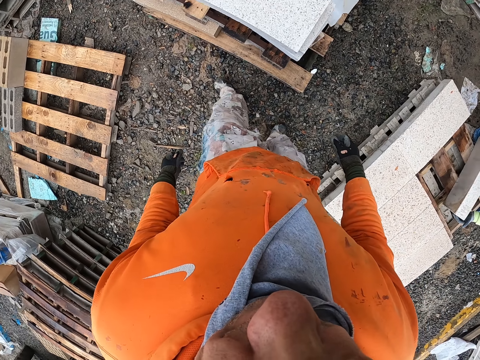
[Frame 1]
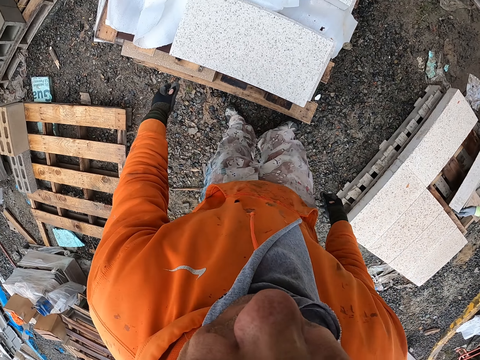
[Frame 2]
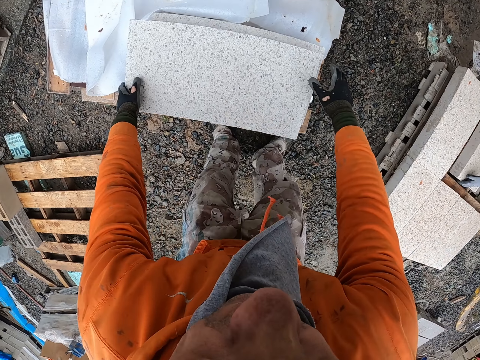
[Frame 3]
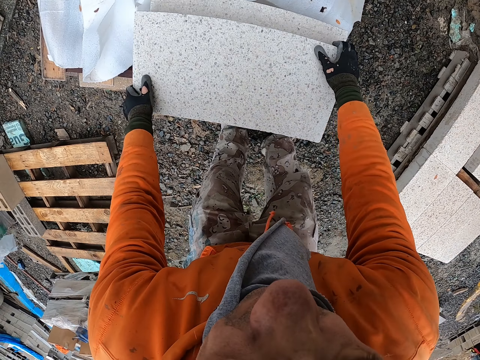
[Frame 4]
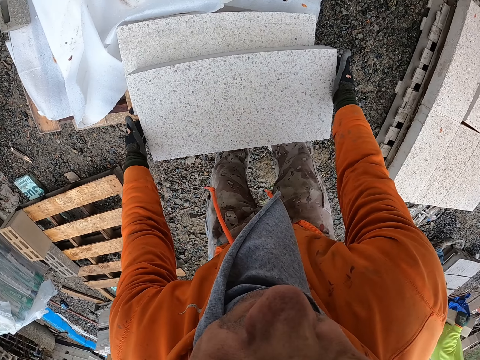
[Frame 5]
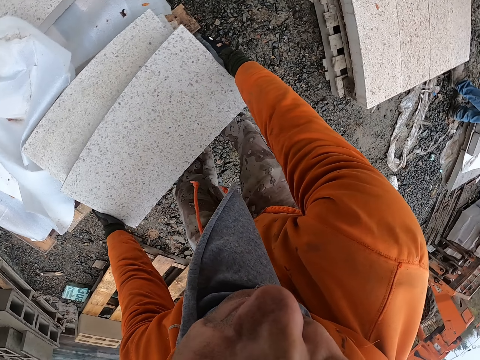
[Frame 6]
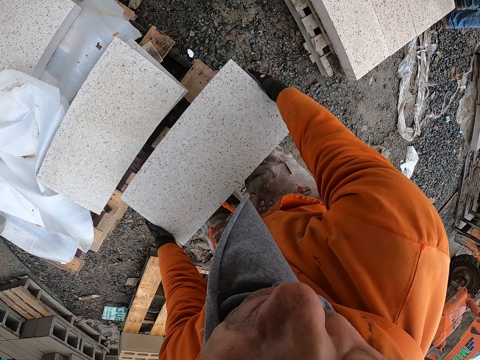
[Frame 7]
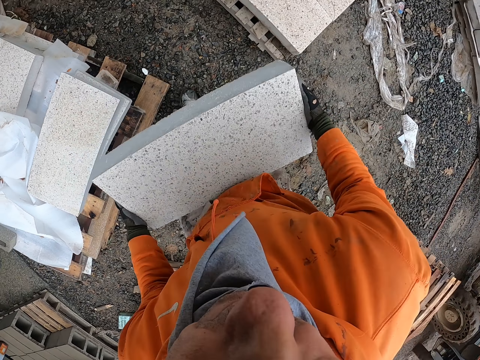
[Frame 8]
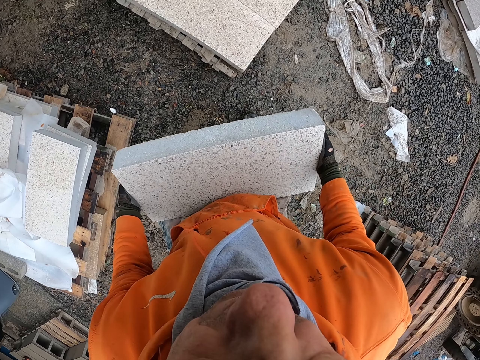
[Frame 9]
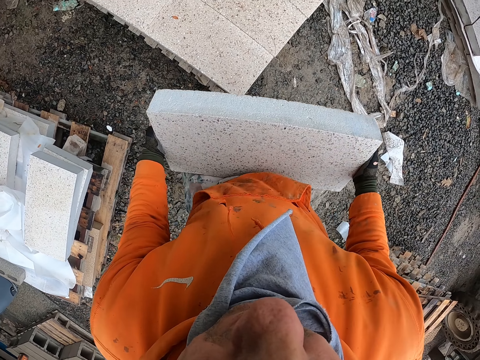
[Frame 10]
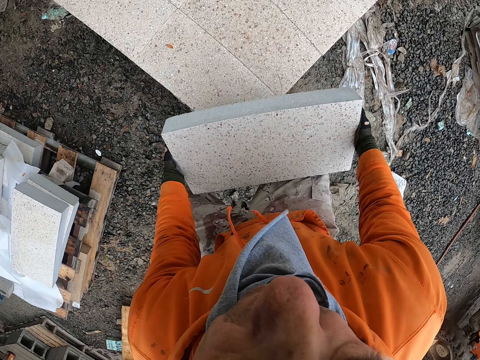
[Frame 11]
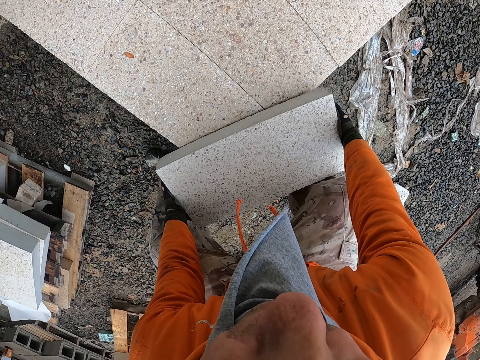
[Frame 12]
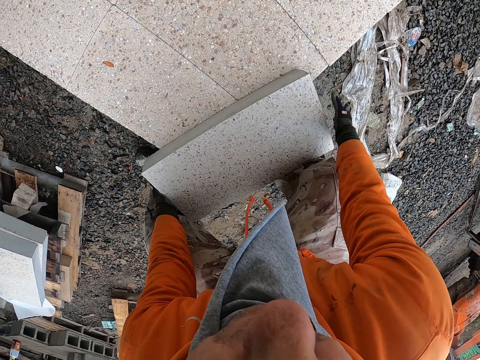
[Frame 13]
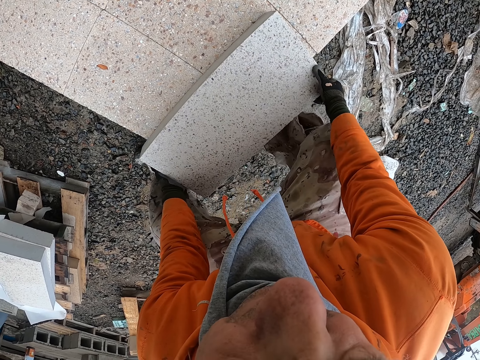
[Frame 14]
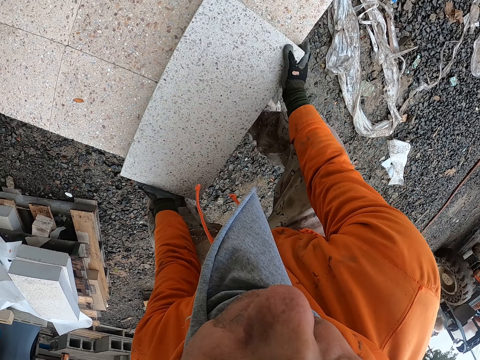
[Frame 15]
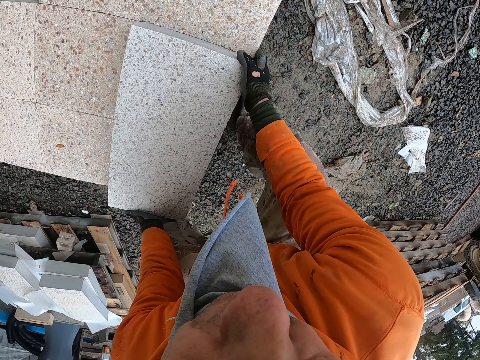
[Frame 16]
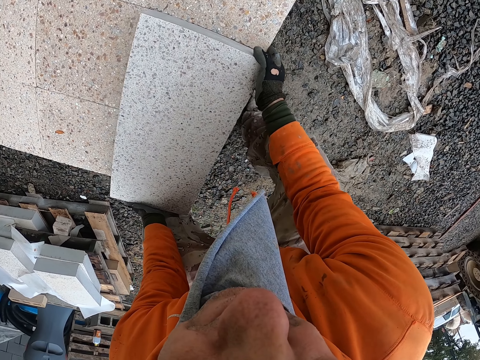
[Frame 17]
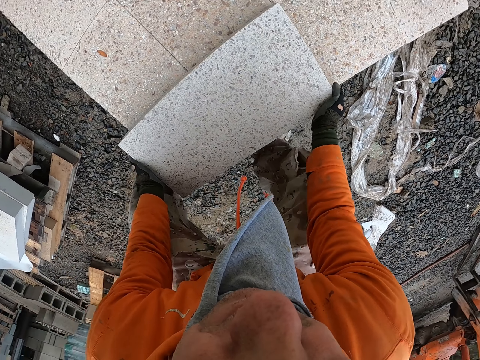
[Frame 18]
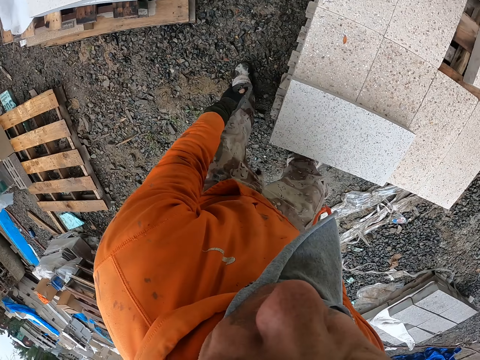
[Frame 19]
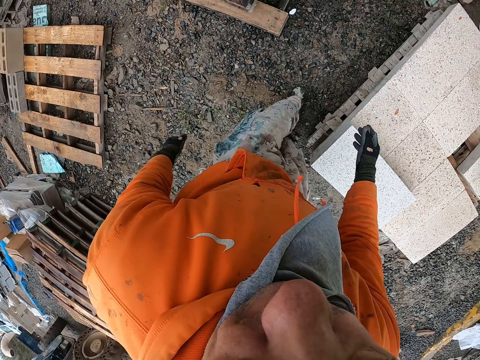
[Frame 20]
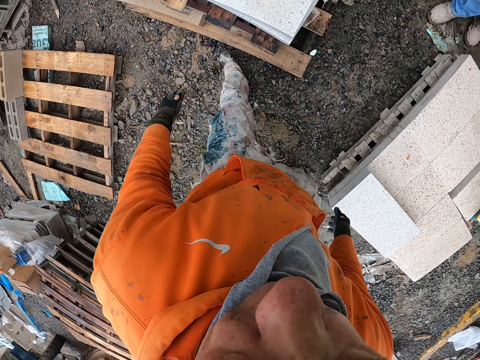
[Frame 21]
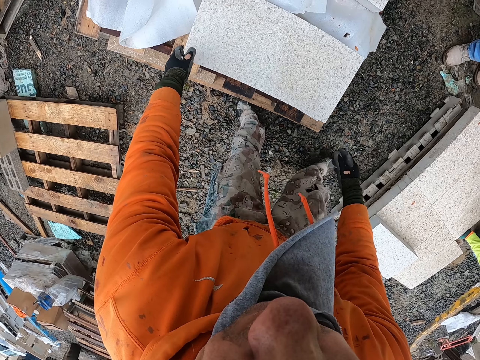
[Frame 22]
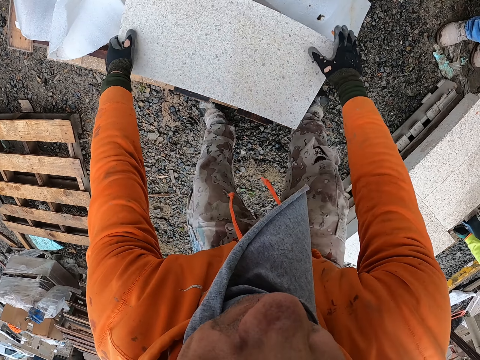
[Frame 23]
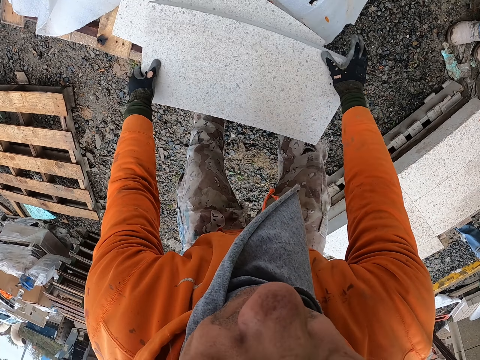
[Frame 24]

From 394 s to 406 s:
The camera wearer picks up a brick. They carry the brick stone. They walk in the construction site with the brick stone in hand. They place the brick on top of other bricks. They pick up a brick.

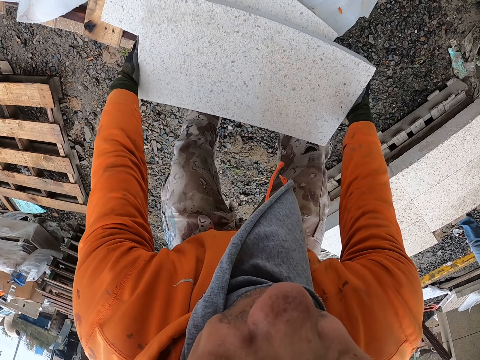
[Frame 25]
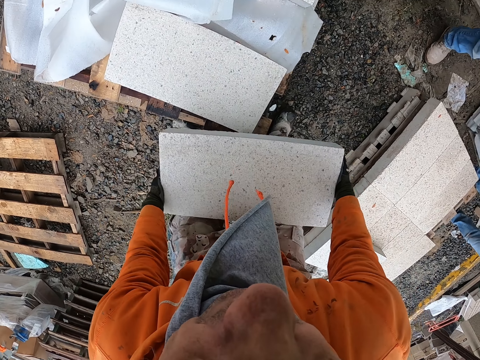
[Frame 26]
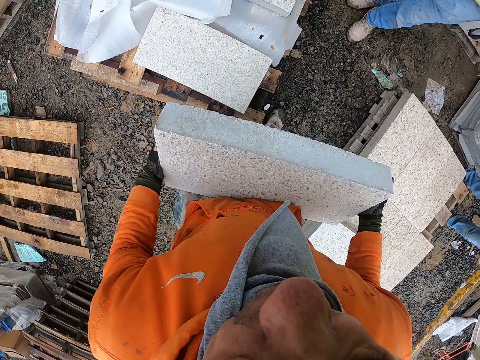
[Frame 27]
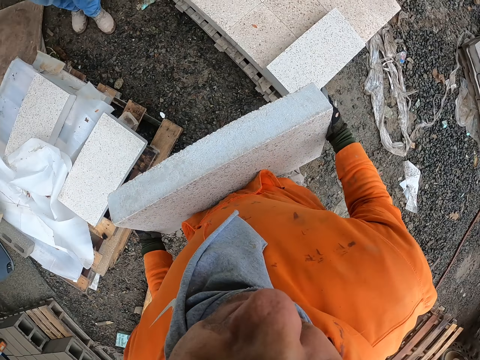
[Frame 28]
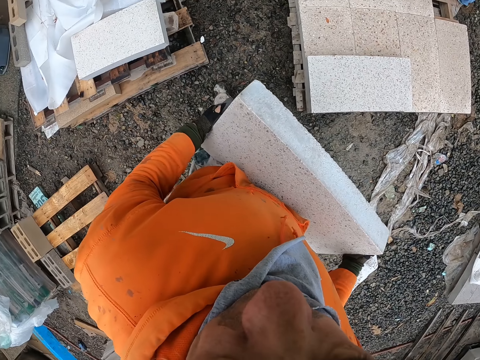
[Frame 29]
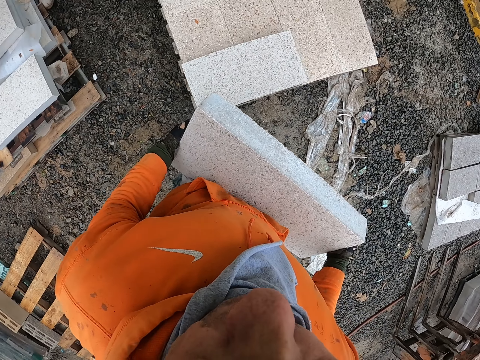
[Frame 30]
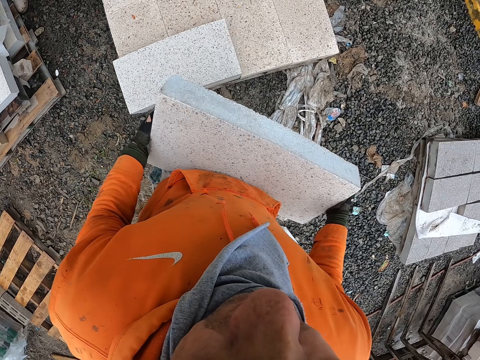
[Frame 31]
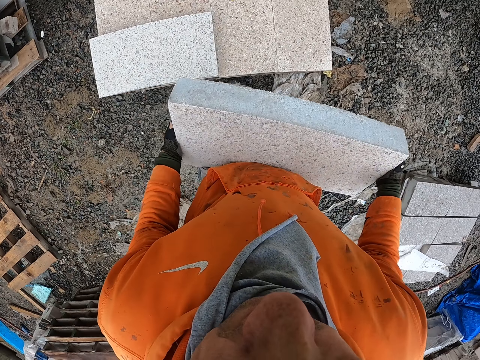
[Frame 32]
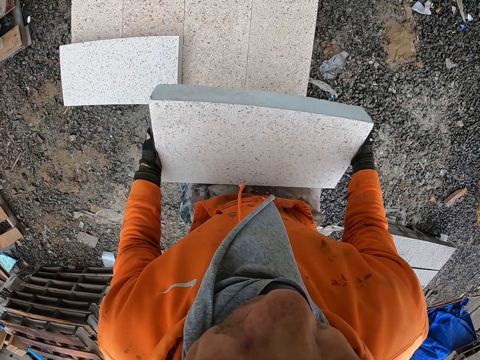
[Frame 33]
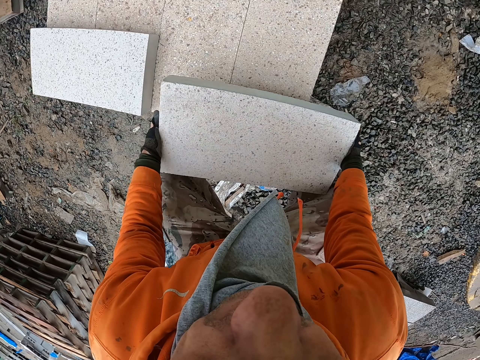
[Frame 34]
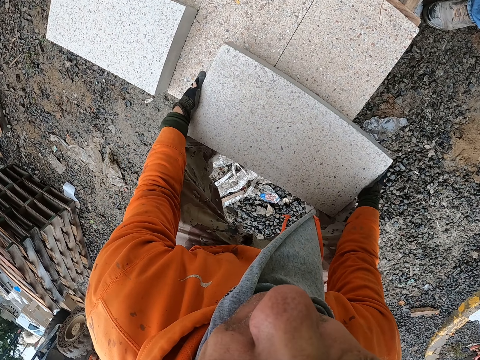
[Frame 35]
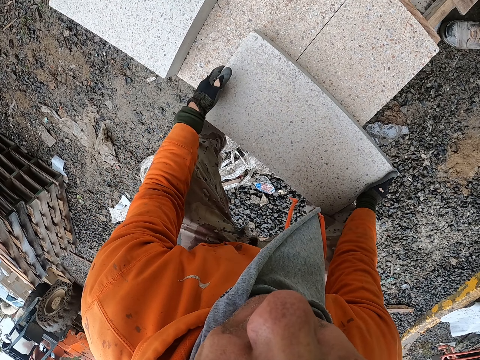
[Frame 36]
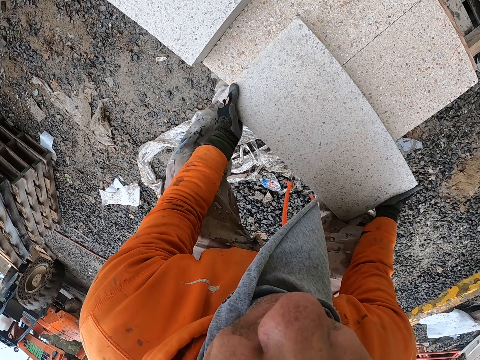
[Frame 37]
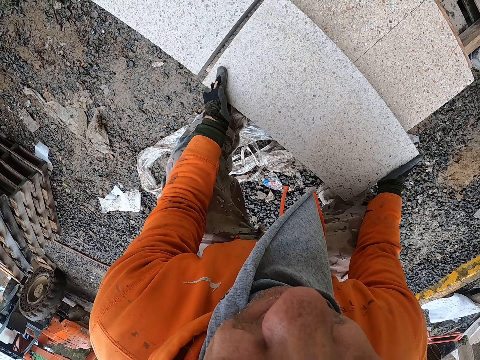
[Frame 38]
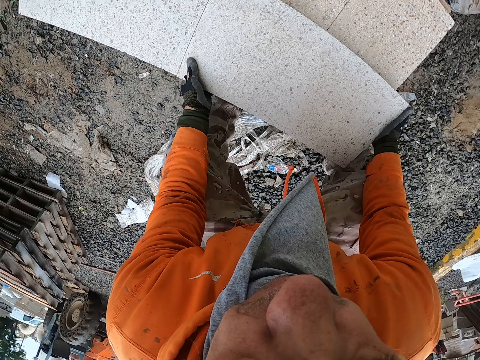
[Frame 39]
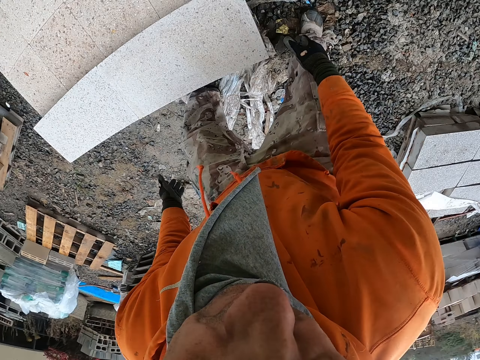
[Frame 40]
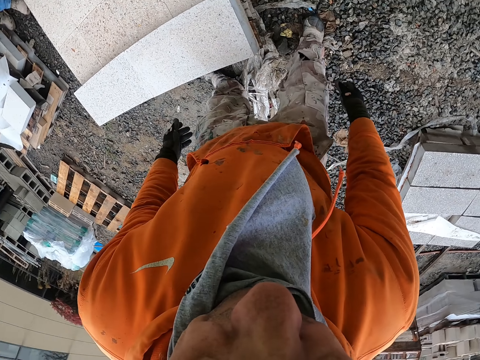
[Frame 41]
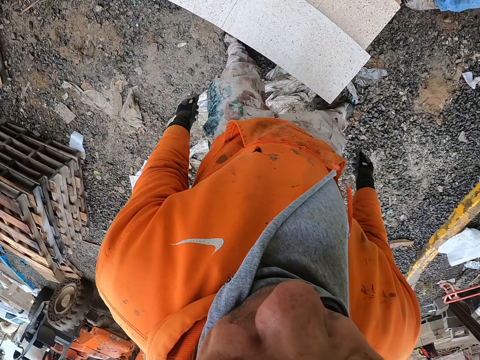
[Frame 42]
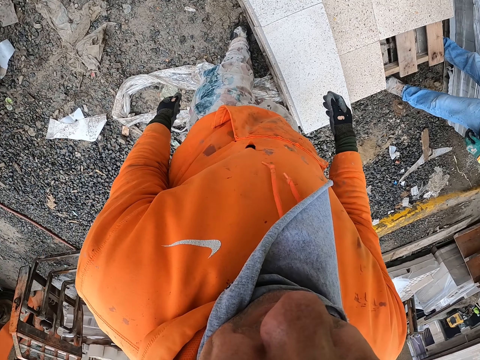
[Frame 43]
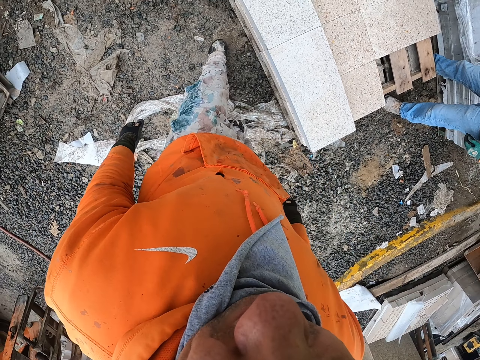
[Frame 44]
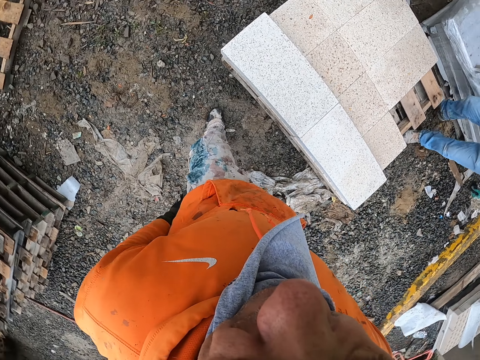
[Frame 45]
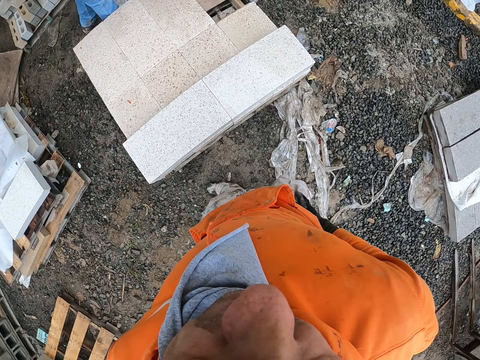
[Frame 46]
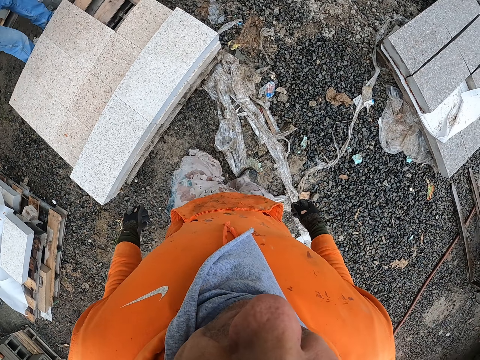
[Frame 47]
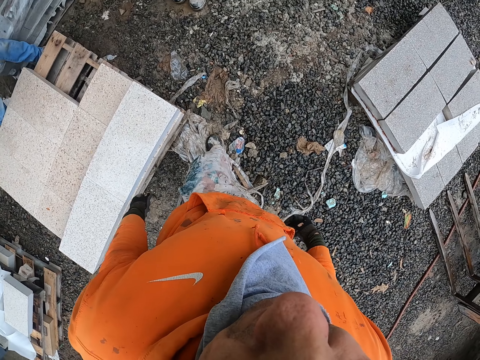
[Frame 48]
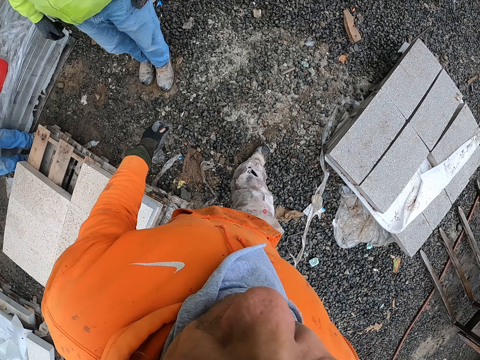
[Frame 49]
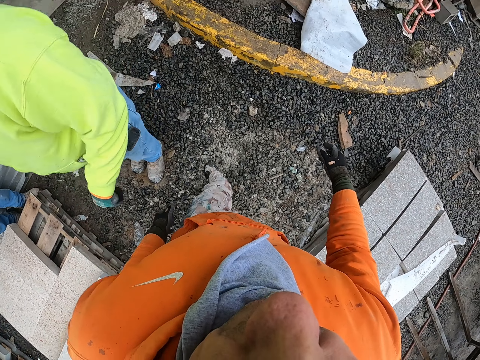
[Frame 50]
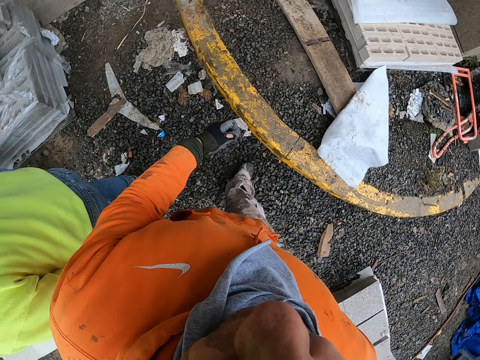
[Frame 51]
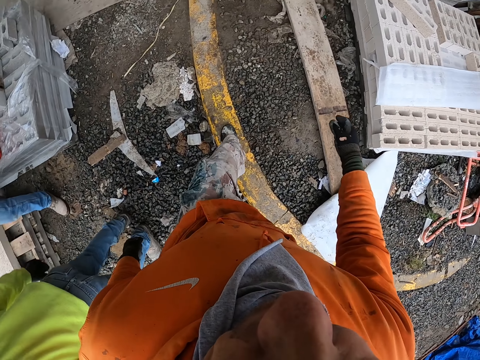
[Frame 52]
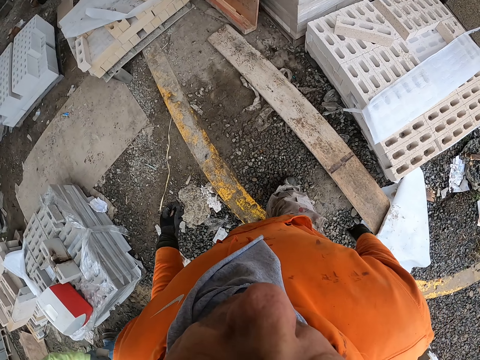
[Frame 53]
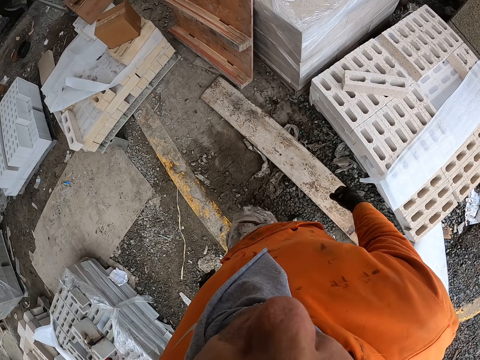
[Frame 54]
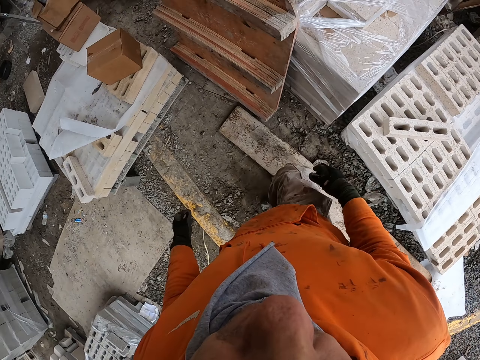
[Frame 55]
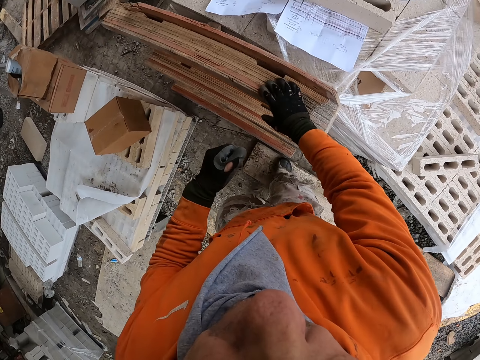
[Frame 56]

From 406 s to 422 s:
The camera wearer carries the brick stone. A person passes by. The camera wearer walks in the construction site with the stone brick in hand. They place the brick on top of other bricks. They look around, and walk in the construction site. A man stands by. The camera wearer walks around. The person stands by. Another person carries a brick. The camera wearer walks around.
